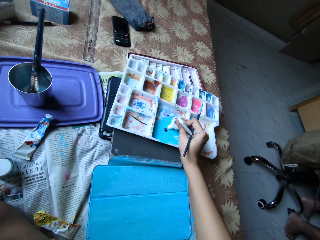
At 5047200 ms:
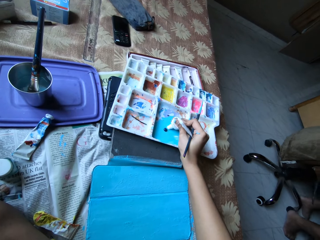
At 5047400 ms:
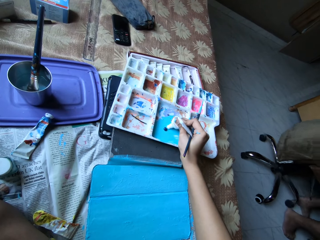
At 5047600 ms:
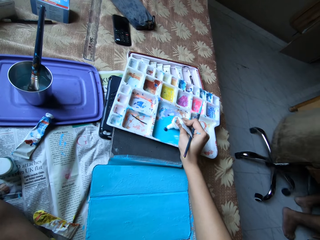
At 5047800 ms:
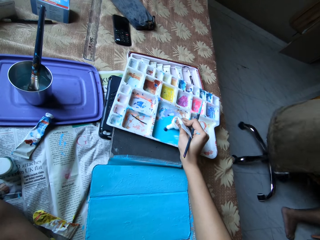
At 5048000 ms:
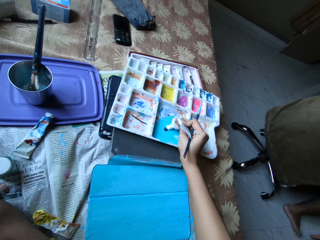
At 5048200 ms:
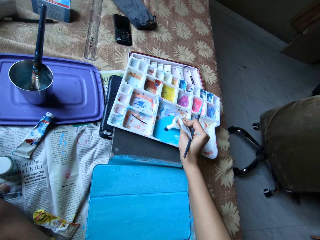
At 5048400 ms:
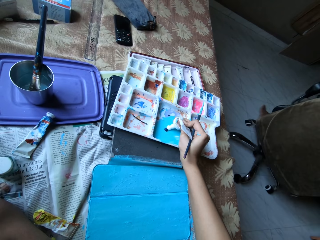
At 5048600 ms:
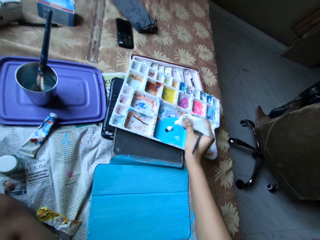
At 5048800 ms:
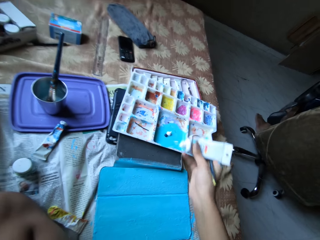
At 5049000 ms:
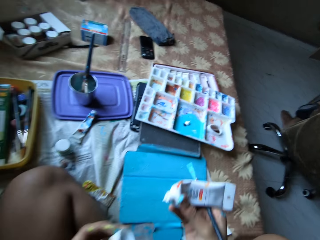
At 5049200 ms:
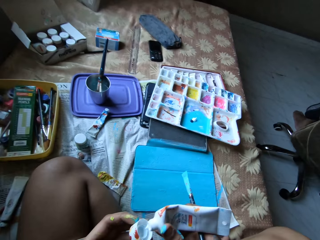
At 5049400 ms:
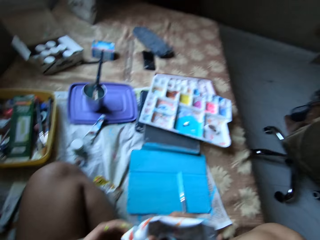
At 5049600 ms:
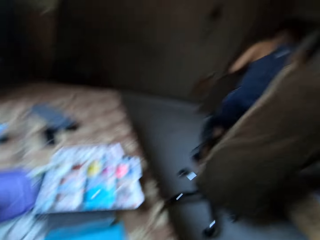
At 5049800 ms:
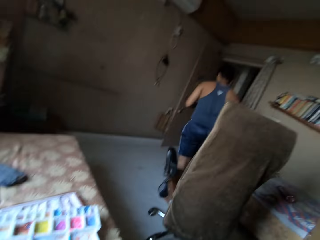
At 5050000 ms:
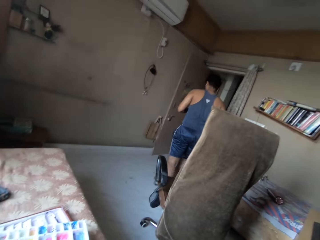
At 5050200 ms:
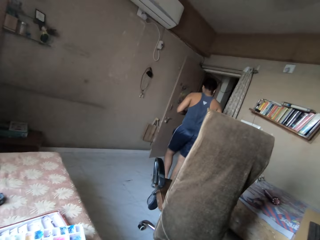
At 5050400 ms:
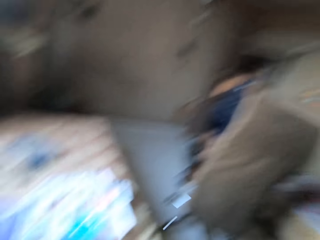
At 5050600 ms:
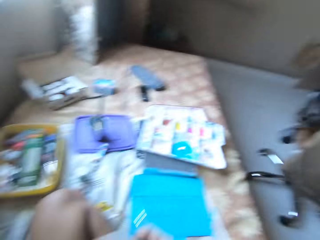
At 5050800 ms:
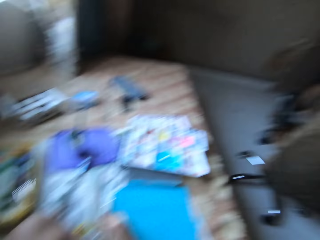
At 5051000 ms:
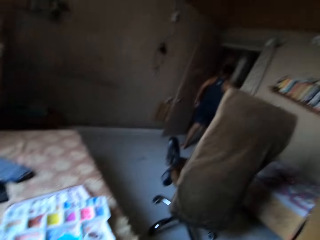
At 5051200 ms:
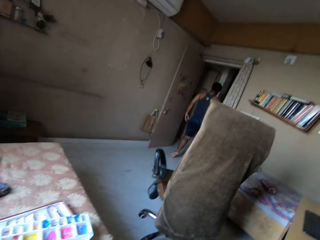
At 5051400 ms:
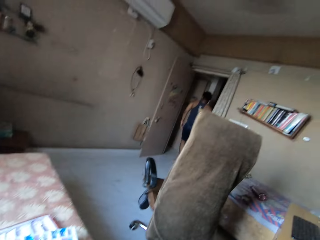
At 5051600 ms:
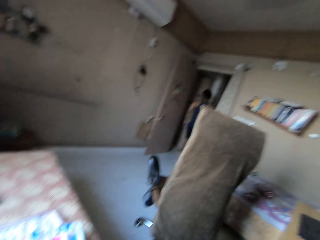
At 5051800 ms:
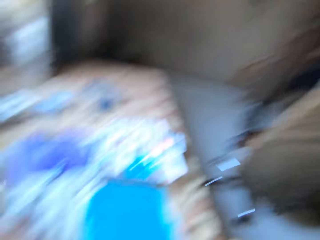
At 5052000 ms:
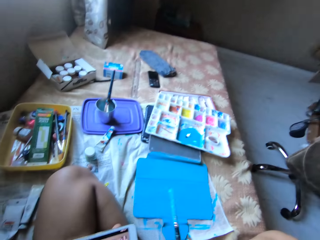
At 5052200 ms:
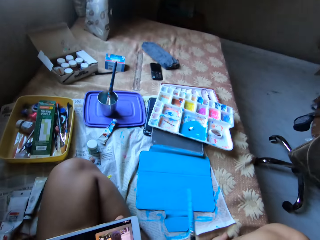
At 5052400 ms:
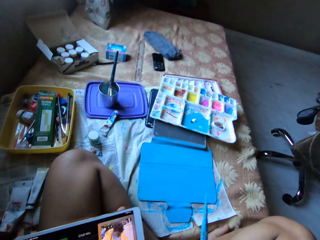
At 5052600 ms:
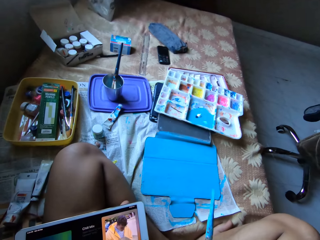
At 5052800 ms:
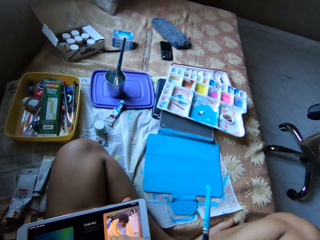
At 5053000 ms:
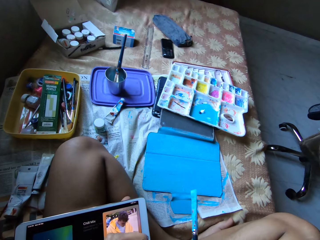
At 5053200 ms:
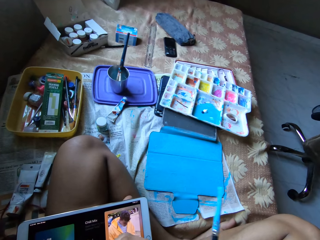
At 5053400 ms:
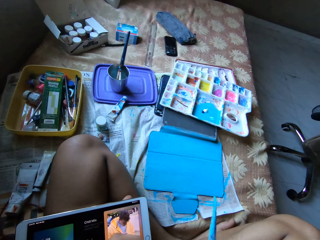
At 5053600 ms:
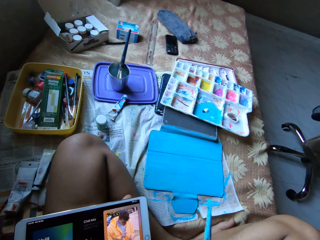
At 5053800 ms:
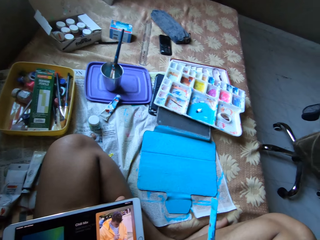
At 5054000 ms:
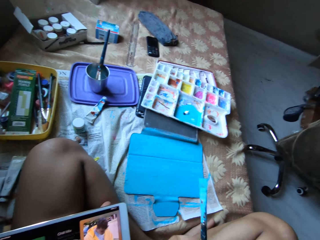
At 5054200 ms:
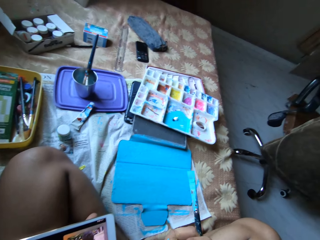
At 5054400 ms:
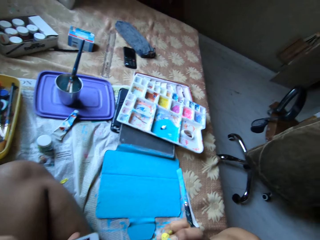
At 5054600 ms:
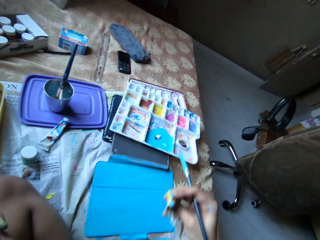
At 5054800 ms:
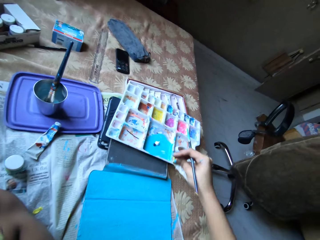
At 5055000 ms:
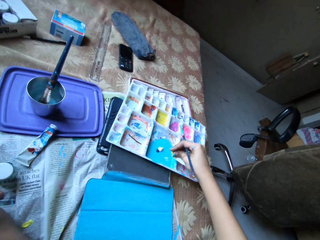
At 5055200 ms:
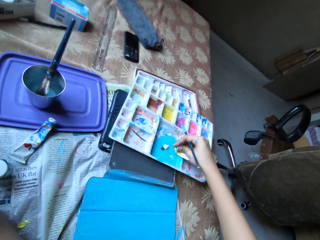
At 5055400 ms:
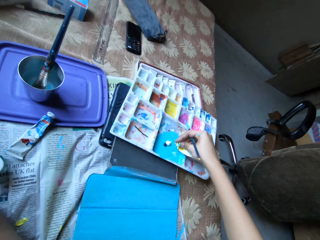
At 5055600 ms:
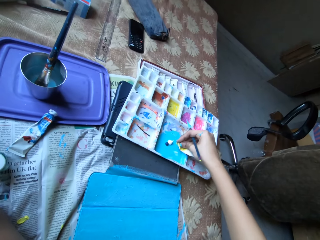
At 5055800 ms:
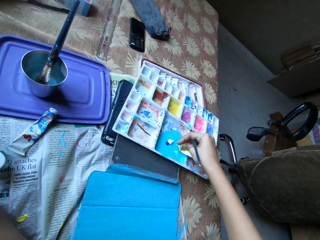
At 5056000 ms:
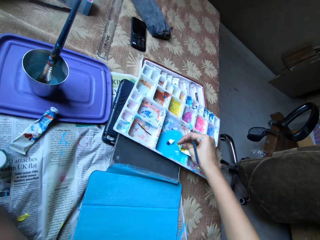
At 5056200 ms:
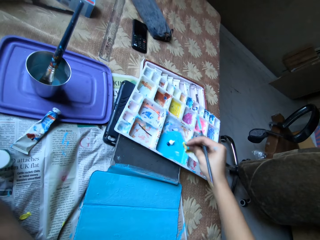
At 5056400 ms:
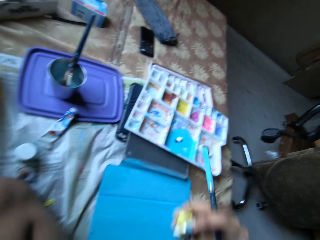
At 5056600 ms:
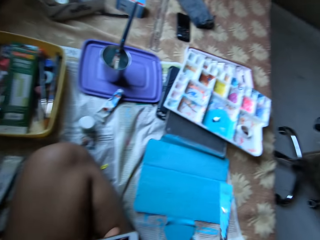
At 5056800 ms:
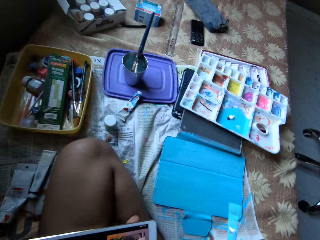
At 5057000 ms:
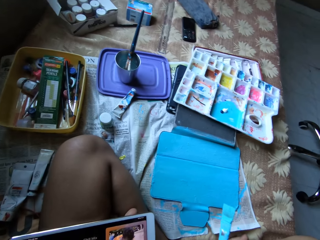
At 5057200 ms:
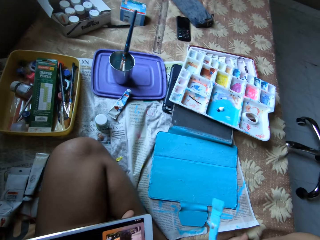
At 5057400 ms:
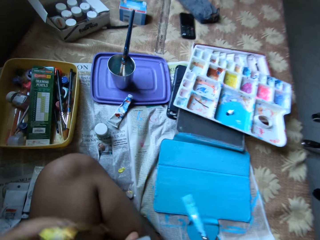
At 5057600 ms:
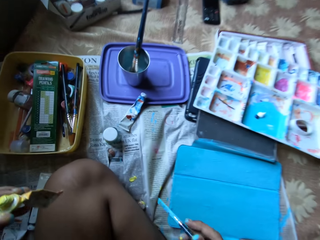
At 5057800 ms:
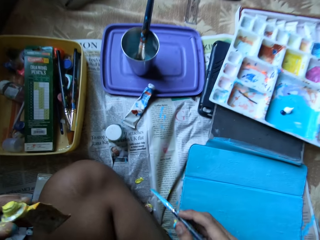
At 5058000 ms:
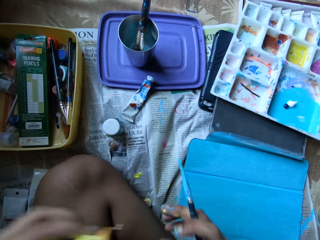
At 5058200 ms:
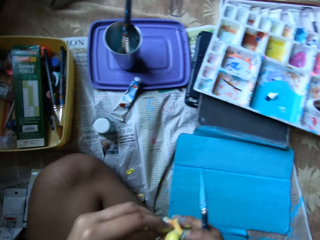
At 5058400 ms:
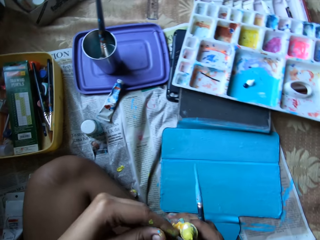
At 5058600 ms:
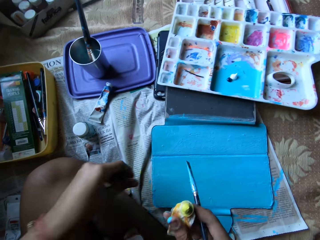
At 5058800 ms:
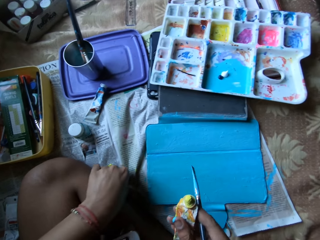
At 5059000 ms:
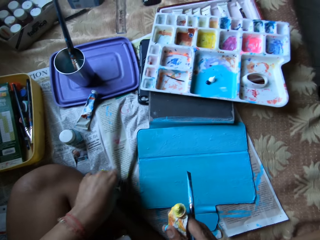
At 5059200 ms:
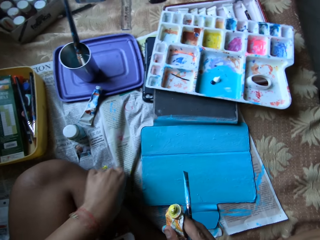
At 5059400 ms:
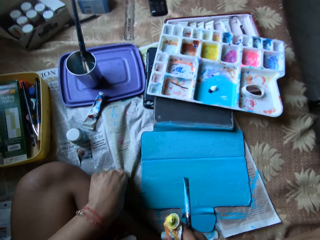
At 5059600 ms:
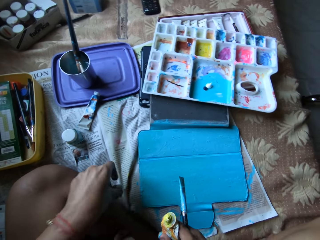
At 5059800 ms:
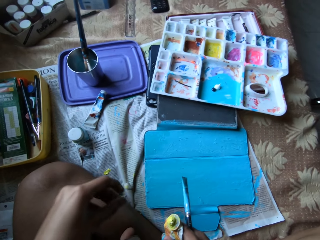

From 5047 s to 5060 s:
The camera wearer covers the white paint tube with the lid in her left hand. She holds the white paint tube with her left hand. She places the white paint tube on the bed with her left hand. She picks the yellow paint tube from the bed with her right hand. She applies the paint from the yellow paint tube on the paint palette with her right hand. She passes the yellow paint tube from her right hand to her left hand. She closes the paint tube. She passes the yellow paint tube from her left hand to her right hand. She holds a lid on the bed with her left hand.

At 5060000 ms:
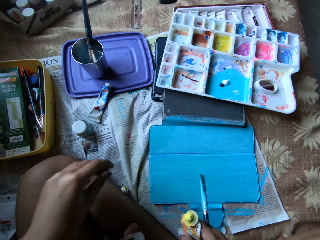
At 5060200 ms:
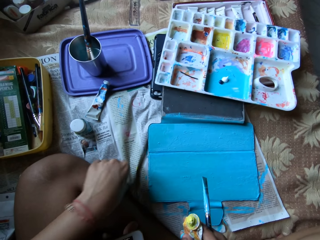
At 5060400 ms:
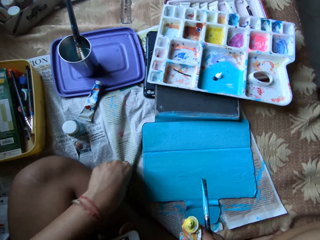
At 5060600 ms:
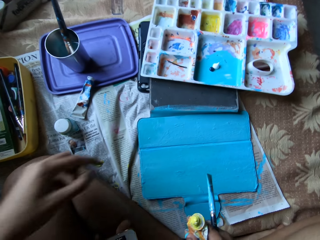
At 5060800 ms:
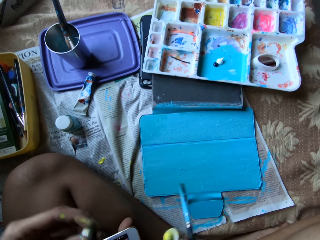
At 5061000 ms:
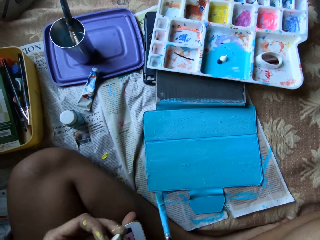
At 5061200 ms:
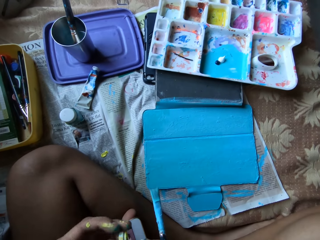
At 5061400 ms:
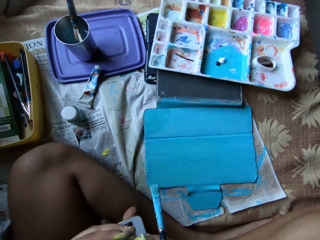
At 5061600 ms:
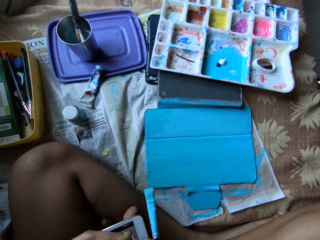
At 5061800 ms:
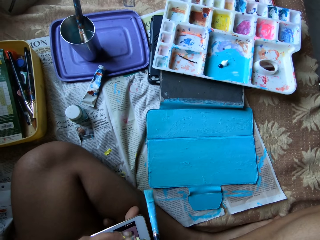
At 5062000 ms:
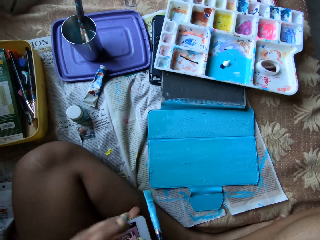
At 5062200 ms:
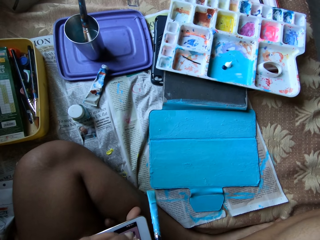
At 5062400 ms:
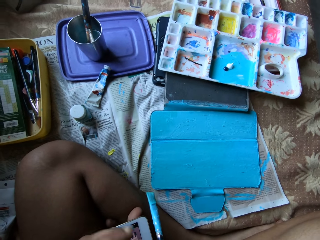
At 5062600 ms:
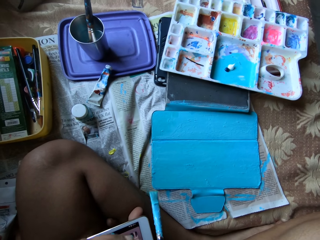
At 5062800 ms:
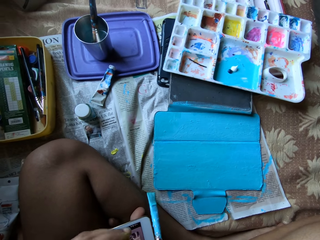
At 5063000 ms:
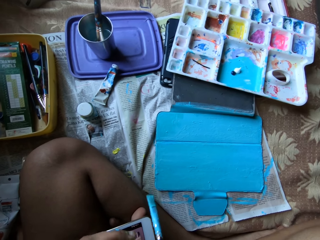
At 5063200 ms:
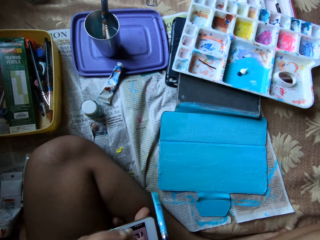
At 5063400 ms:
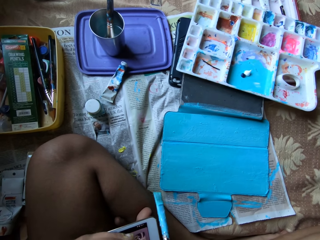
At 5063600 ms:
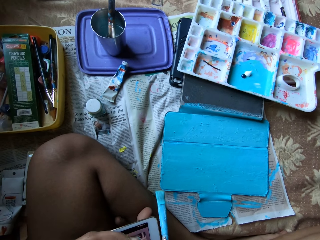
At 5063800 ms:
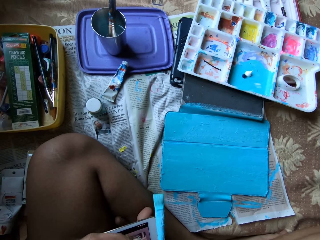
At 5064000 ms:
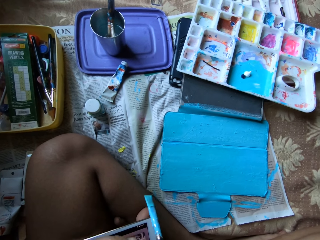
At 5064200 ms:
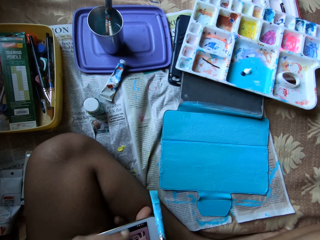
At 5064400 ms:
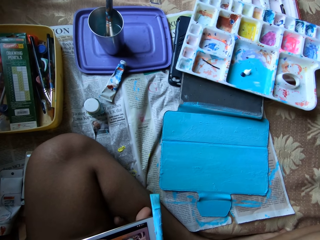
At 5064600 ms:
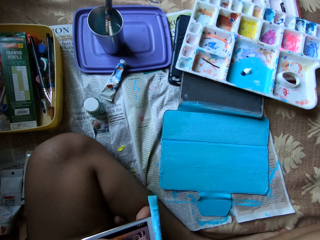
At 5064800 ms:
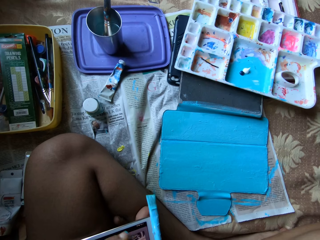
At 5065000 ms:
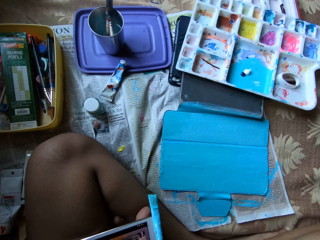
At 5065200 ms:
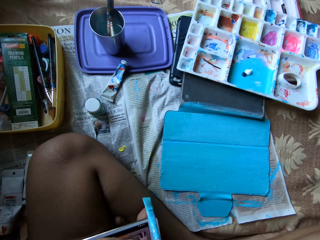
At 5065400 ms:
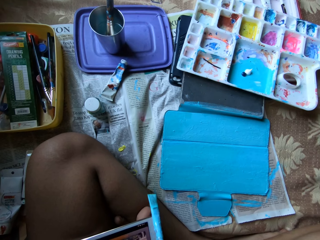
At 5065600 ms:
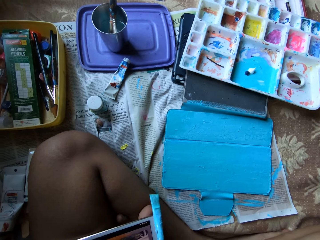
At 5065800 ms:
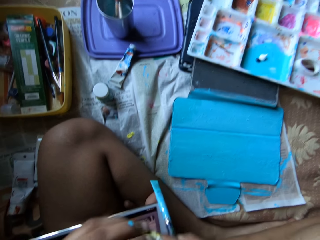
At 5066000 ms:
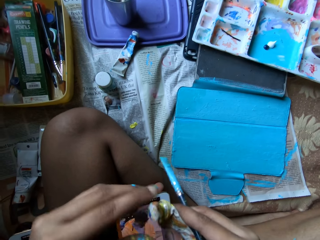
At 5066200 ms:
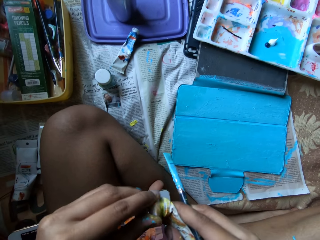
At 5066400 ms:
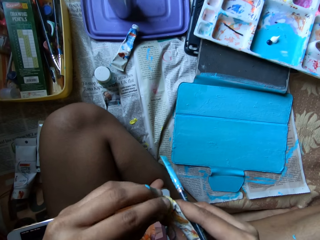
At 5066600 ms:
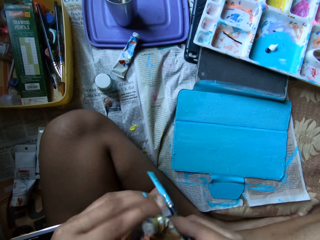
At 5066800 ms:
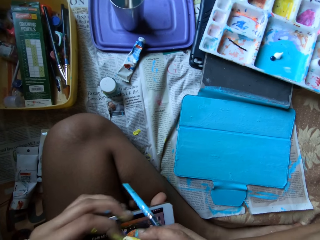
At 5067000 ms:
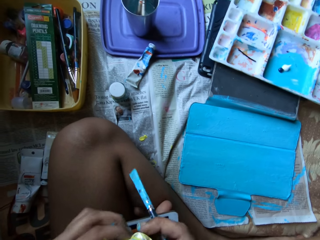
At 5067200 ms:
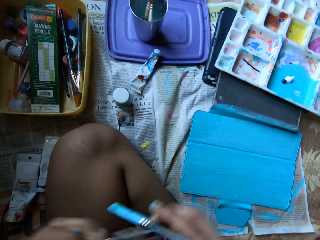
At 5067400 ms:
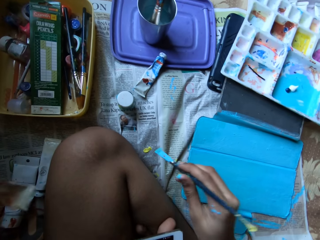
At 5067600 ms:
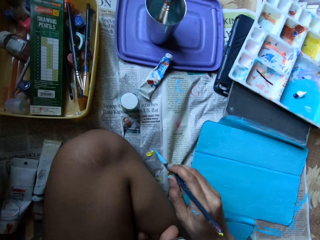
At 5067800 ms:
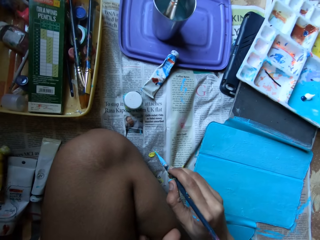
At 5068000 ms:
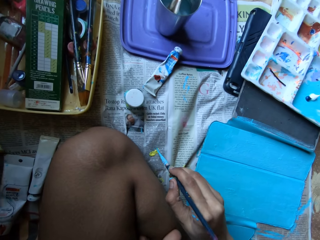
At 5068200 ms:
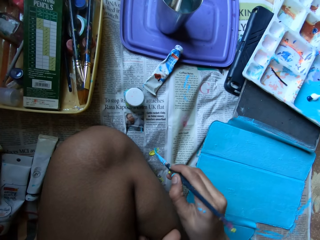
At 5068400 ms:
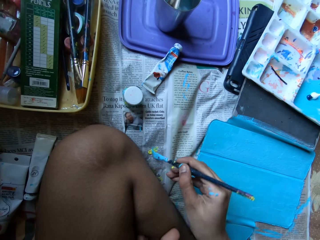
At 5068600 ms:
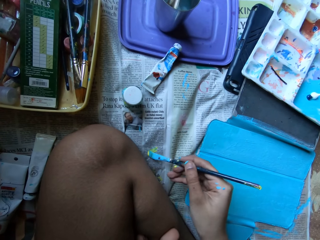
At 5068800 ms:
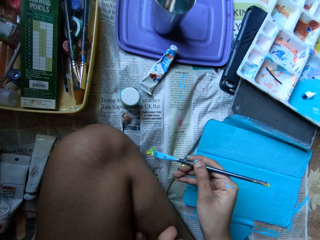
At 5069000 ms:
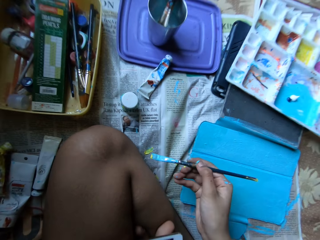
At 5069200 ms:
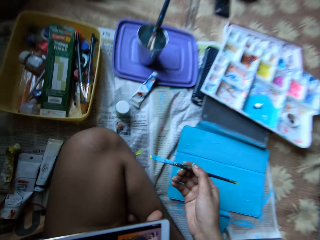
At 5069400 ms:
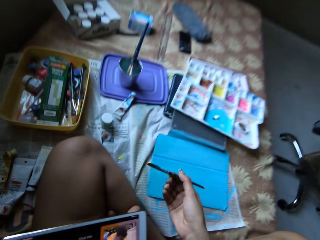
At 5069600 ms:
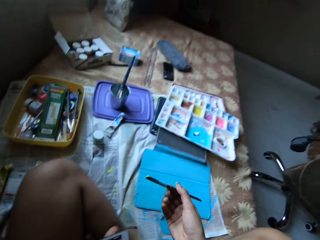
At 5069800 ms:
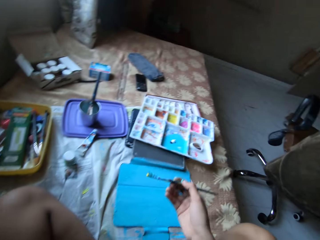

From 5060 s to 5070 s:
The camera wearer holds the paint tube. She picks the lid from the bed with her left hand. She covers the yellow paint tube with the lid in her left hand. She holds the yellow paint tube with her left hand. She places the yellow paint tube on the bed with her left hand. She packs some paint from the newspaper with the paintbrush in her right hand.
